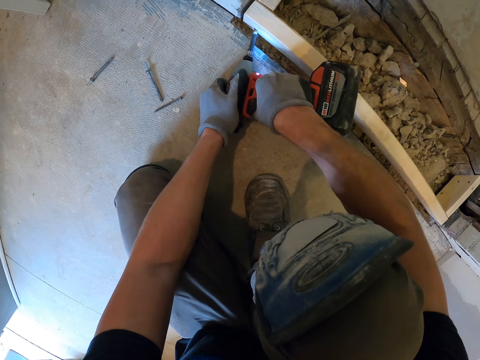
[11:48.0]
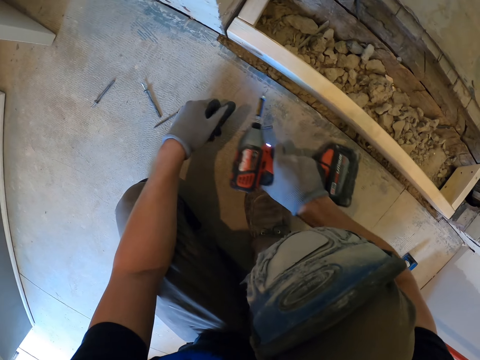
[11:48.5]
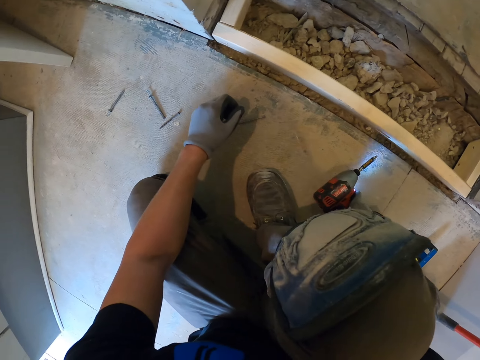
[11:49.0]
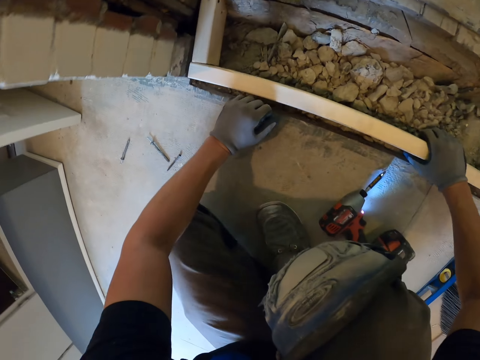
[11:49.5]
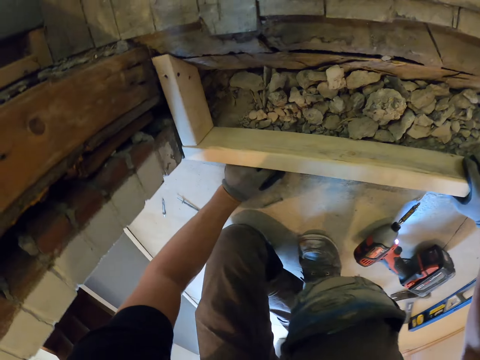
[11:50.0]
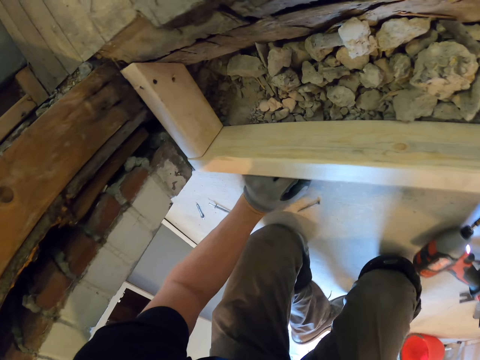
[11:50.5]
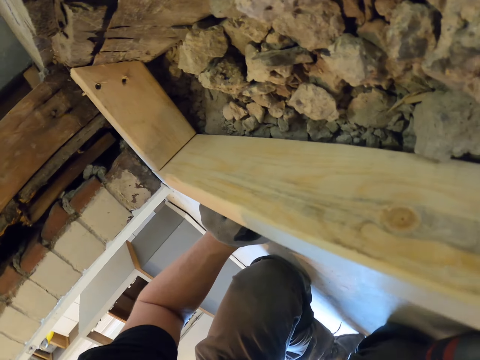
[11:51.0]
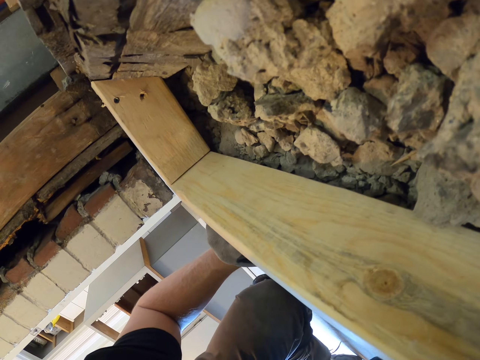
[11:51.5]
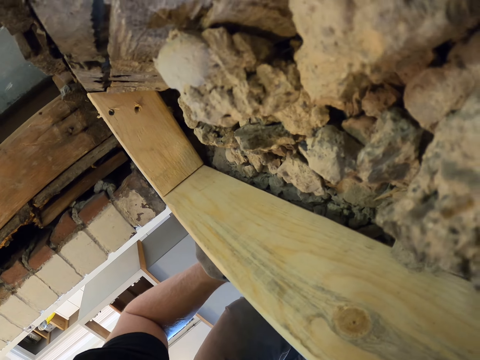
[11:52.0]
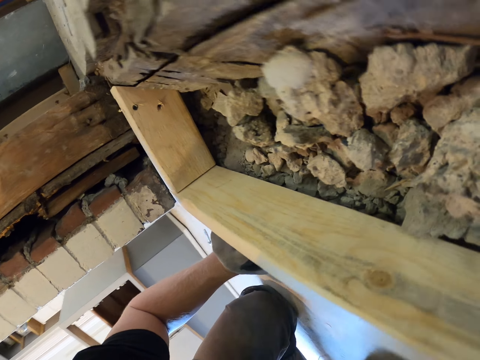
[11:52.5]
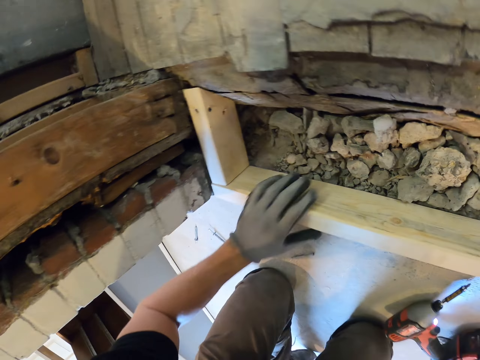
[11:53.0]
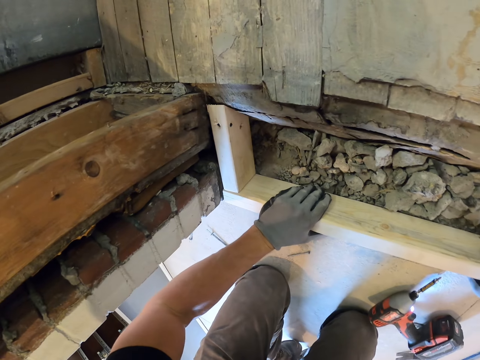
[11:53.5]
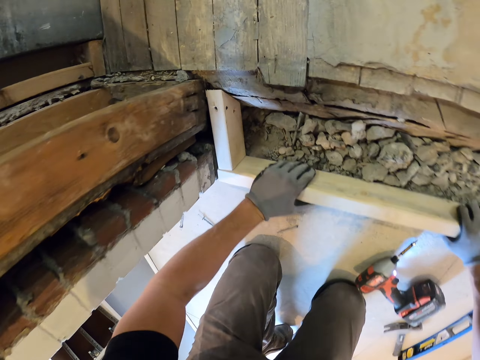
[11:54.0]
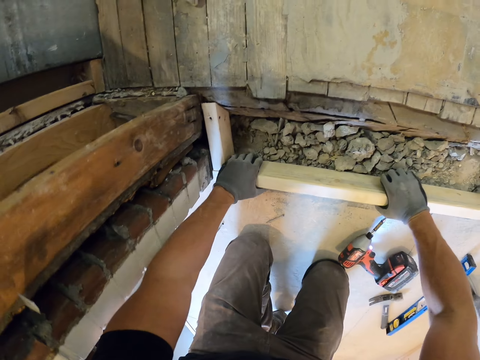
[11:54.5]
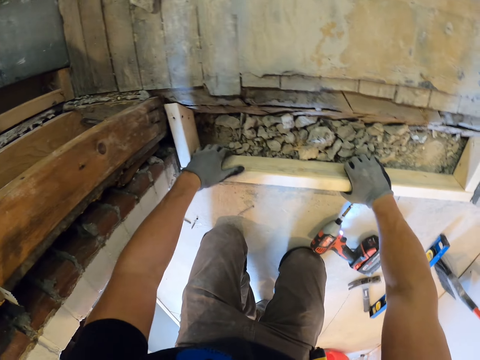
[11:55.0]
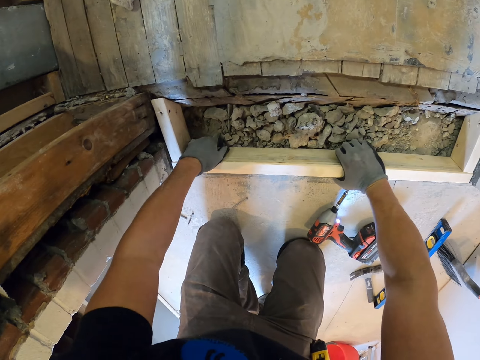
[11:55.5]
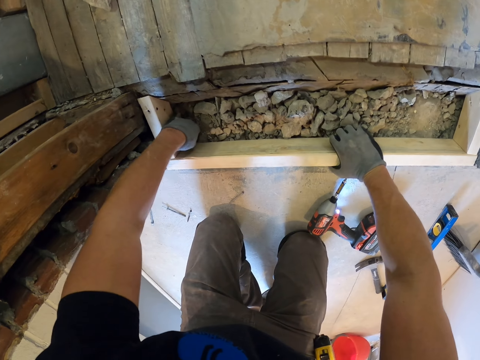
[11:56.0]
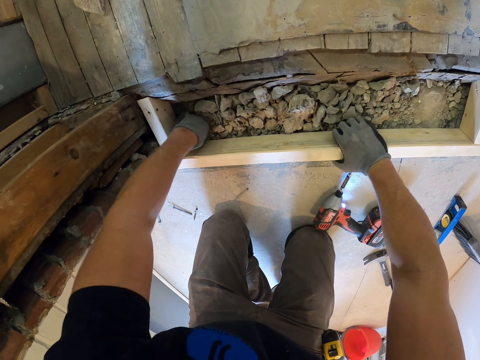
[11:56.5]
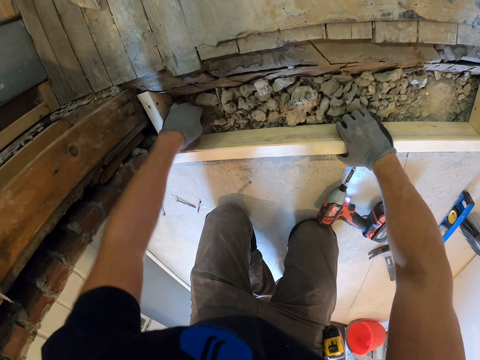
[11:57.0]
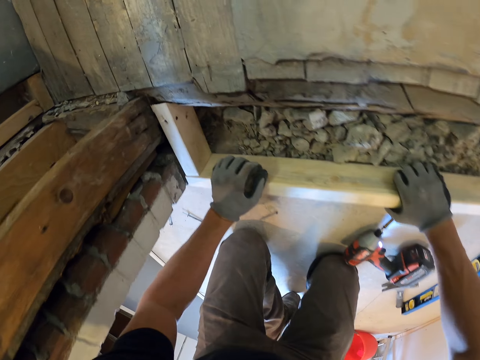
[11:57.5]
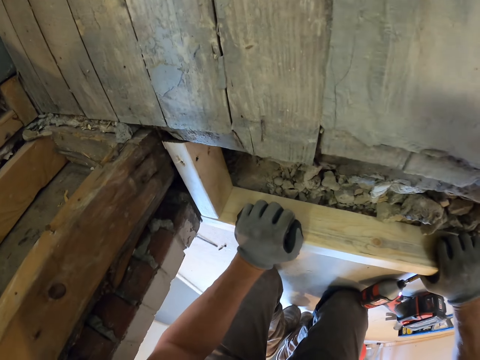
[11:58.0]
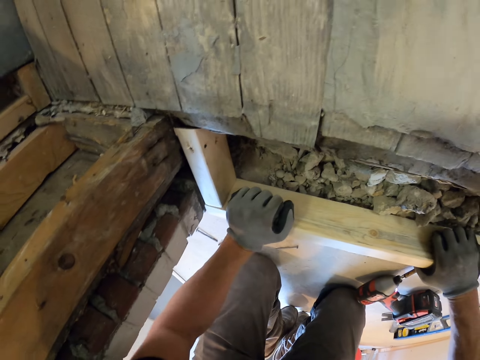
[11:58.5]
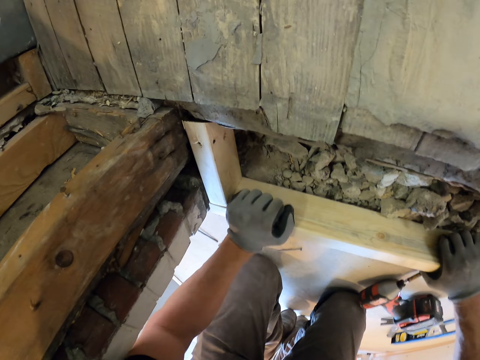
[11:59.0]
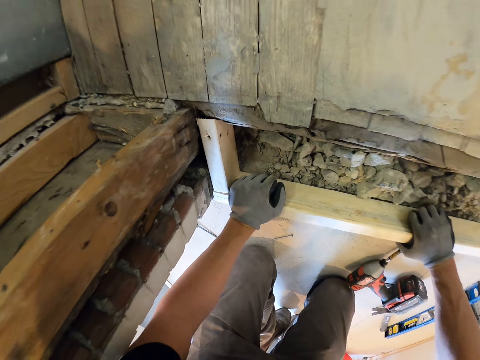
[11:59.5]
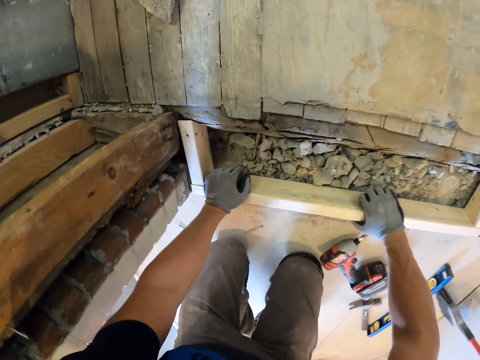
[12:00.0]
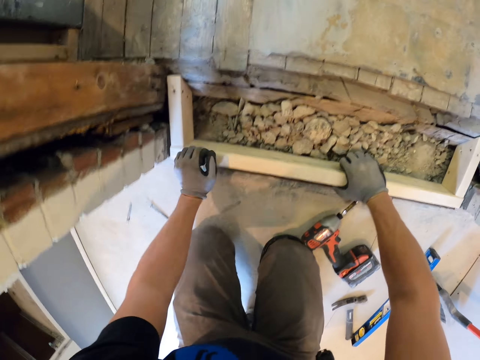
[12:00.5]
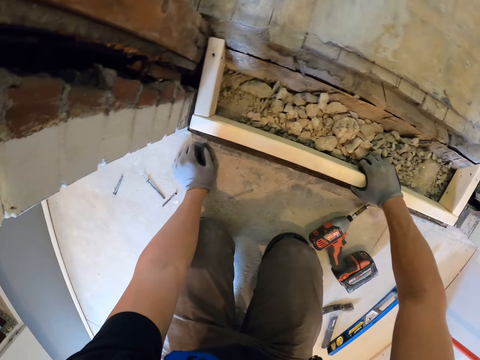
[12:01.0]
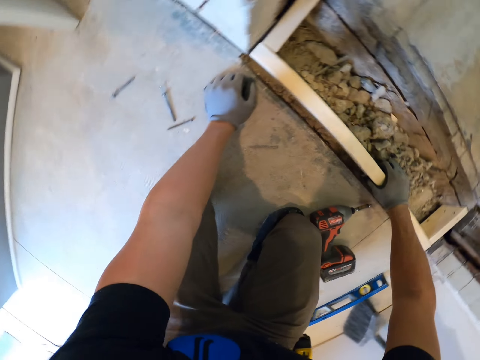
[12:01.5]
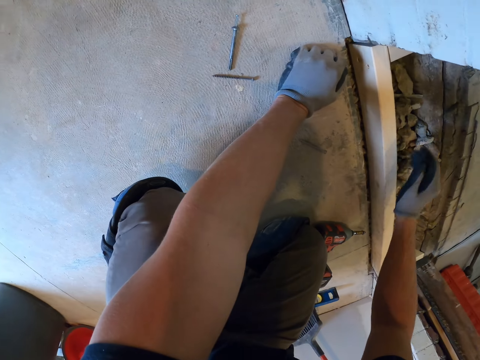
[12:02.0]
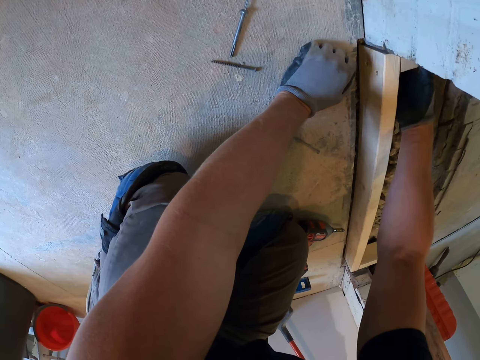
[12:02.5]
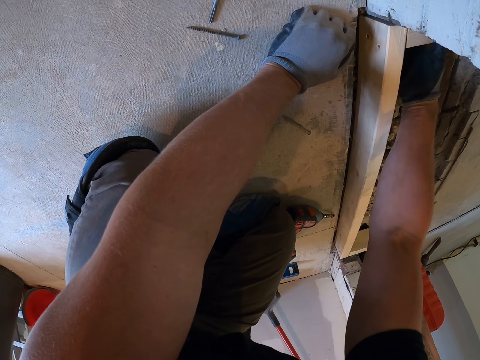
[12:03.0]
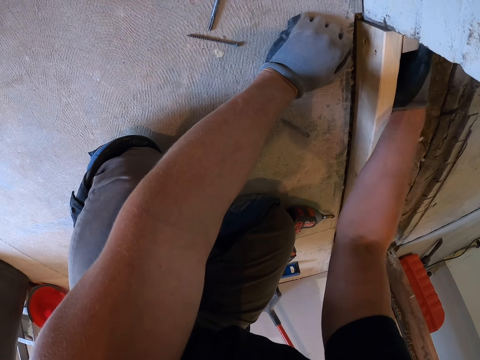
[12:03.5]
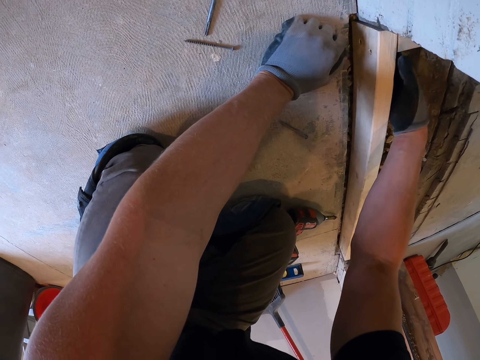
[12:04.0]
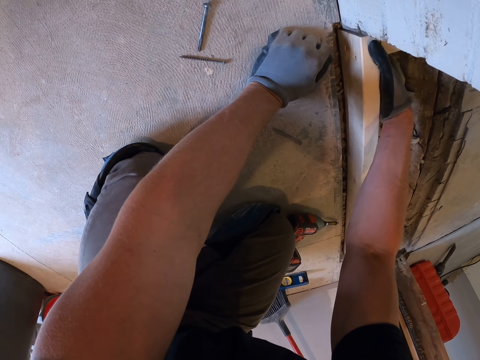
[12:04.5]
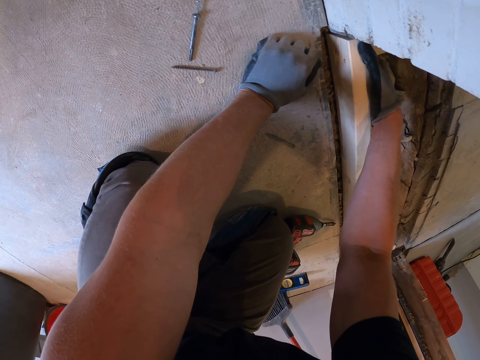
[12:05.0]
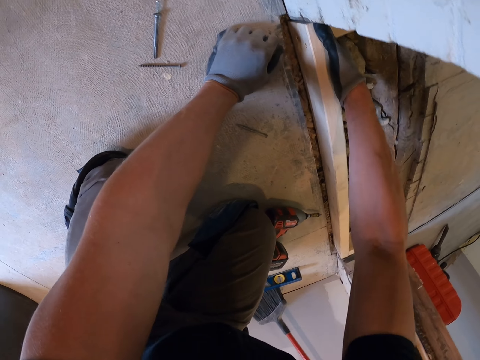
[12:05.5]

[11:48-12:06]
The camera wearer puts the drill down. They touch on the wood and look in the woods. They shake the wood.

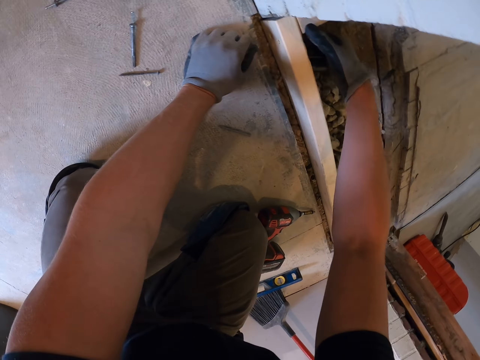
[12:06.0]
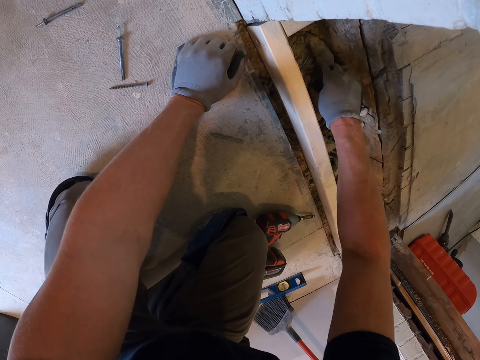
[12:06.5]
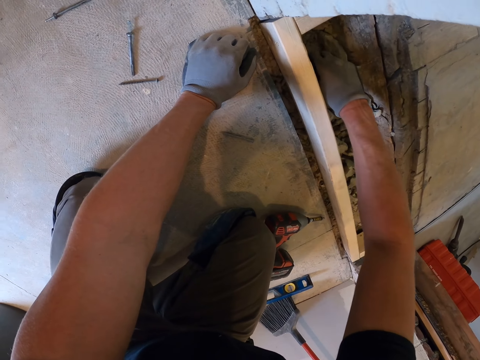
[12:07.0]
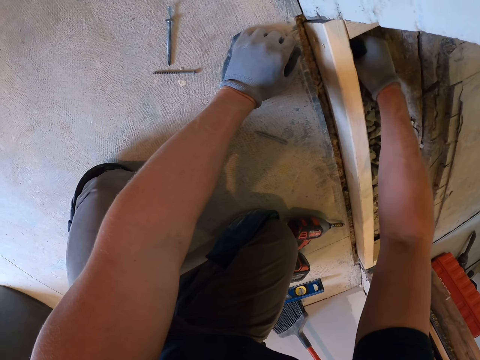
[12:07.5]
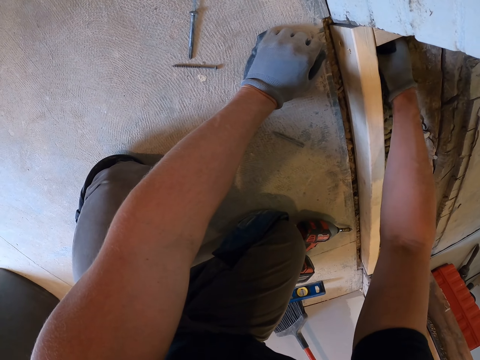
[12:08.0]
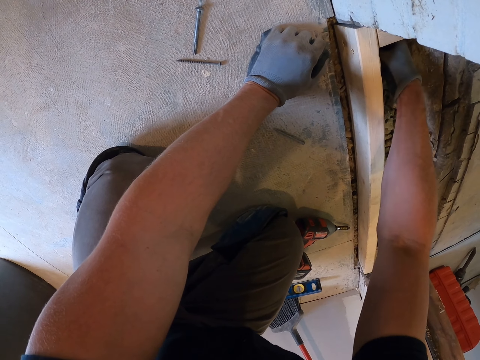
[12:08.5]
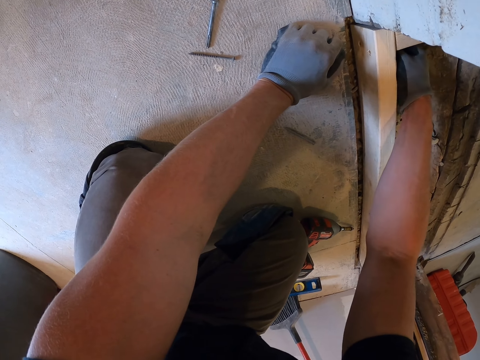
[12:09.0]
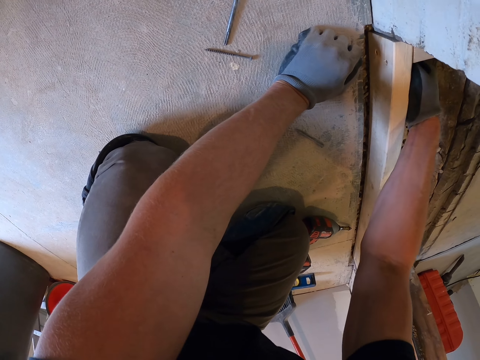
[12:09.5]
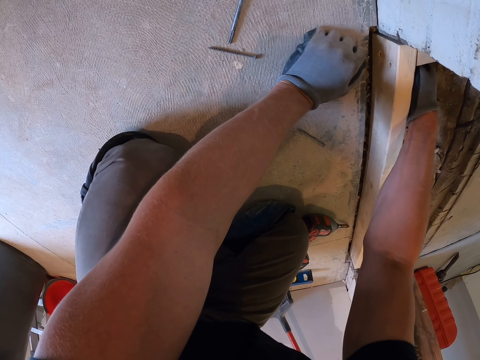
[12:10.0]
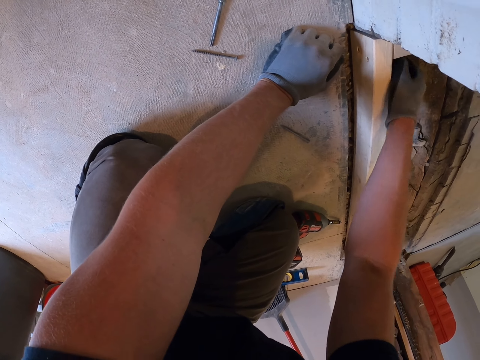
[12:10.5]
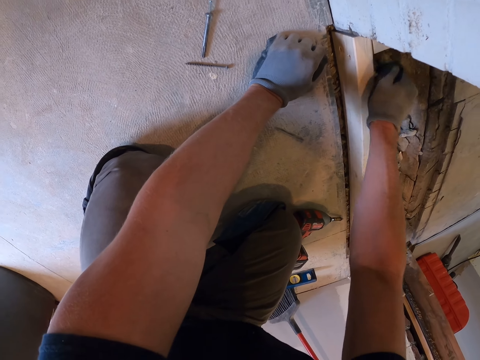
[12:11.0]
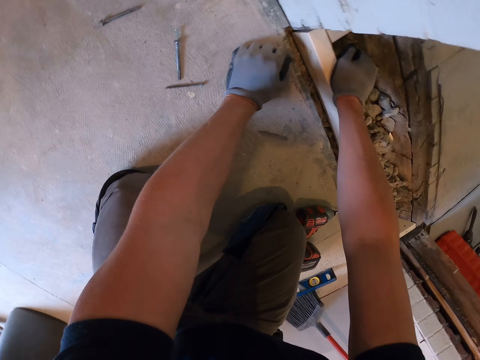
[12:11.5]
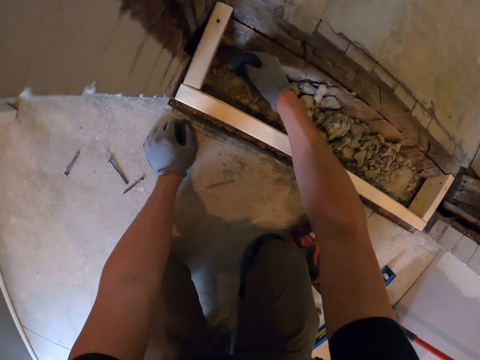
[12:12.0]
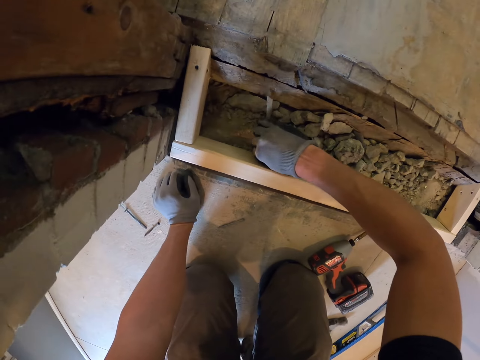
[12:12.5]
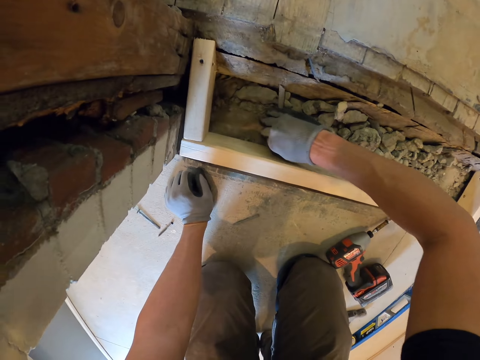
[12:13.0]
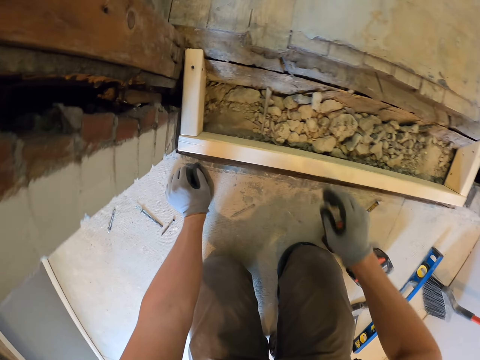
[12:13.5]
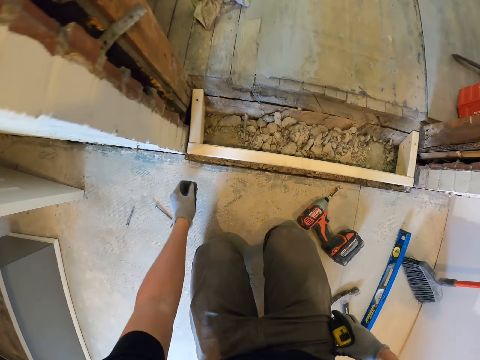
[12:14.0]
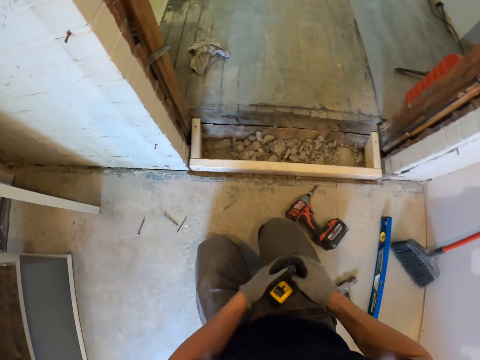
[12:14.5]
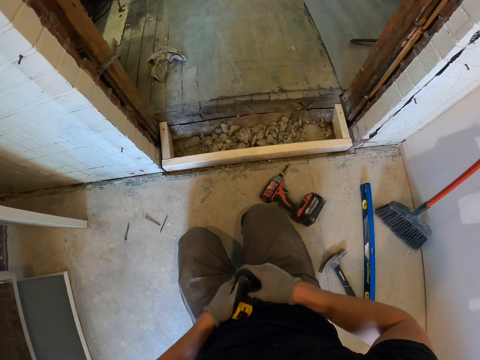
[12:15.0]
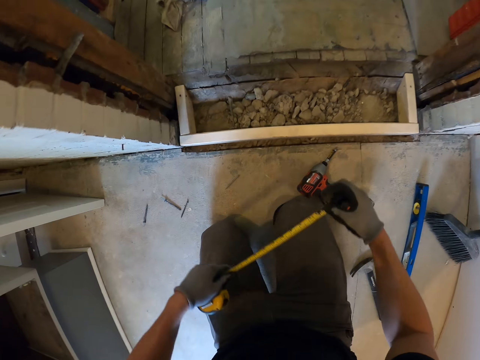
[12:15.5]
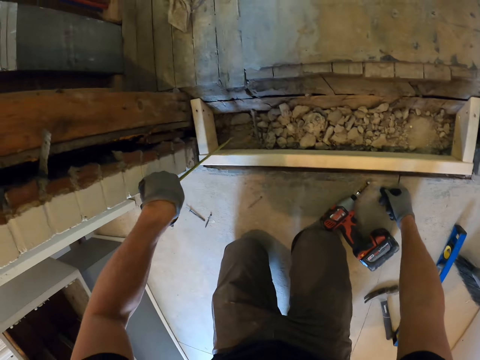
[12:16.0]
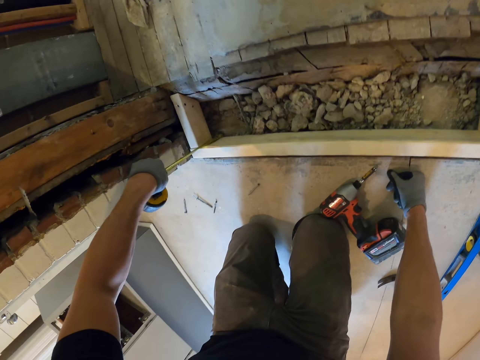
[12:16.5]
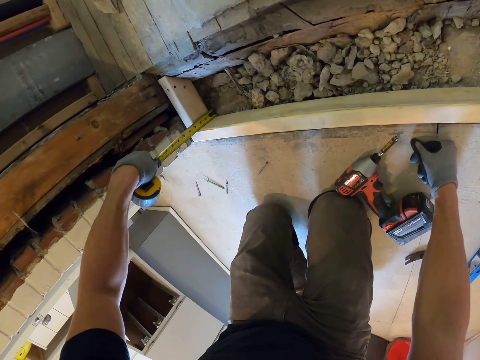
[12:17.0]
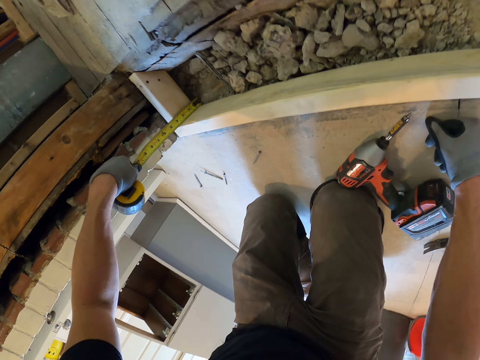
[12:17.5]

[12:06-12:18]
The camera wearer pushes the stones aside in the woods. They pick up a tape measure and pull the tape measure. They measure the corner of the wood using the tape measure.
